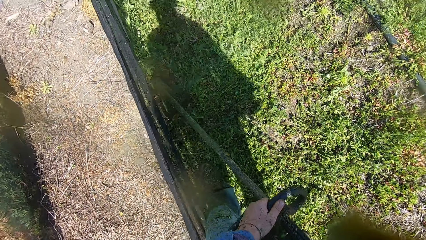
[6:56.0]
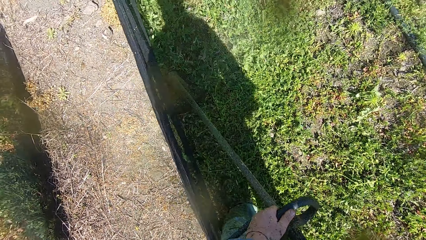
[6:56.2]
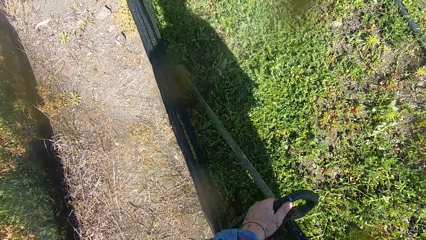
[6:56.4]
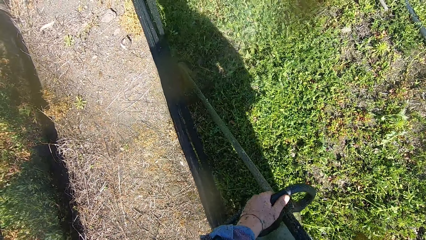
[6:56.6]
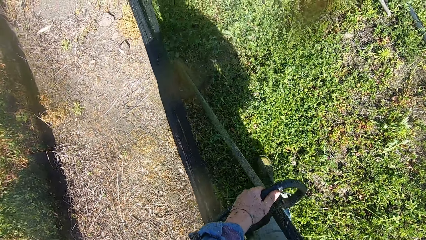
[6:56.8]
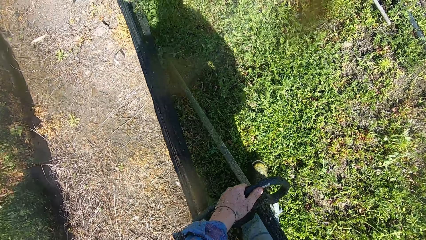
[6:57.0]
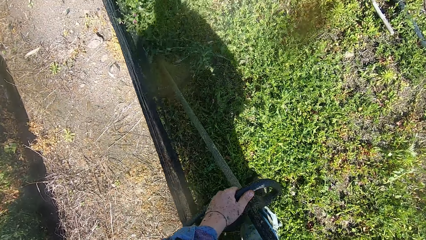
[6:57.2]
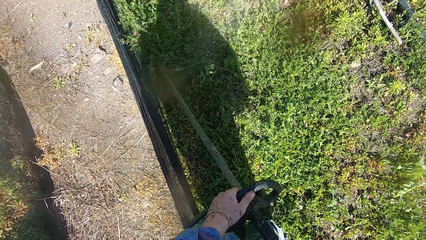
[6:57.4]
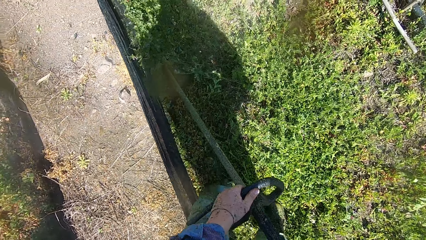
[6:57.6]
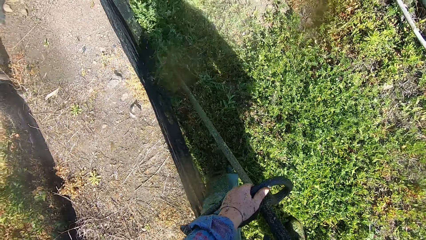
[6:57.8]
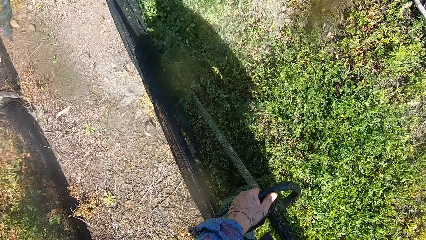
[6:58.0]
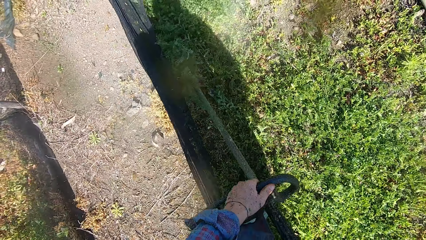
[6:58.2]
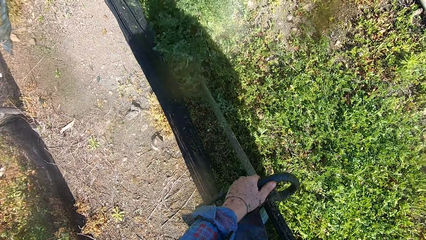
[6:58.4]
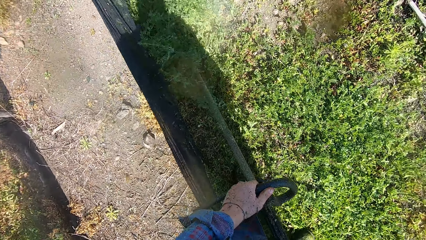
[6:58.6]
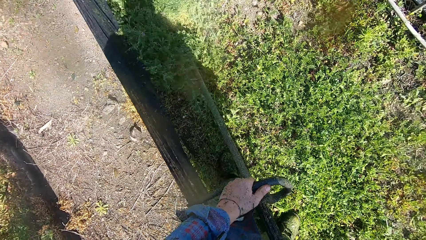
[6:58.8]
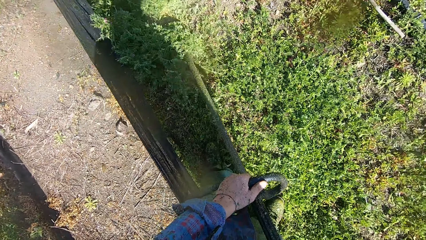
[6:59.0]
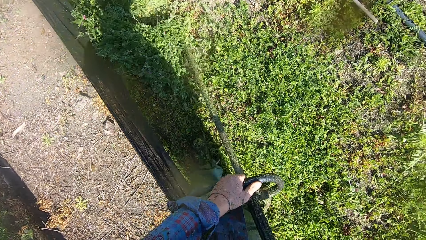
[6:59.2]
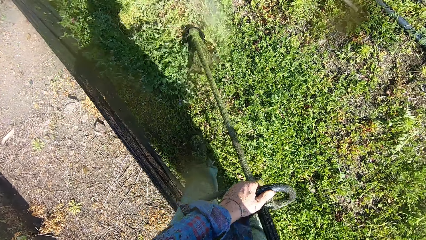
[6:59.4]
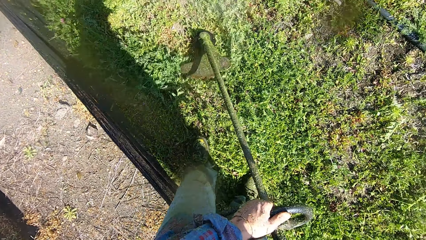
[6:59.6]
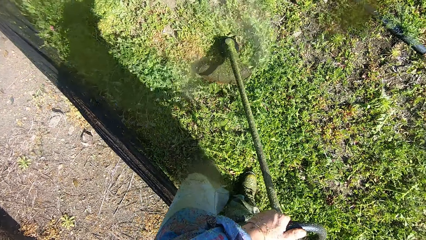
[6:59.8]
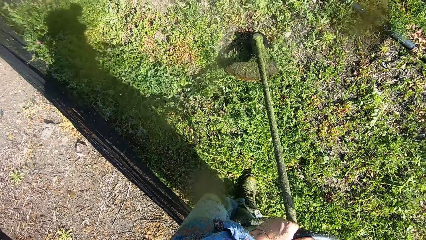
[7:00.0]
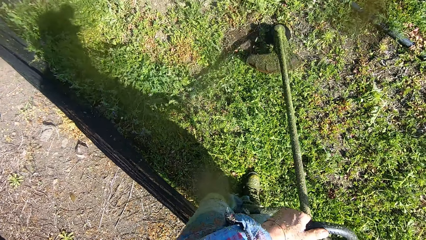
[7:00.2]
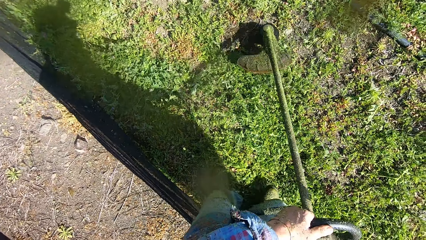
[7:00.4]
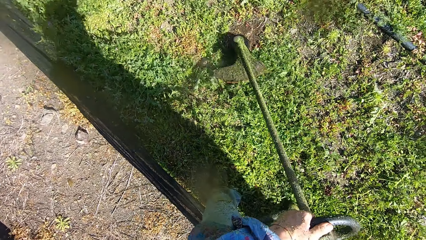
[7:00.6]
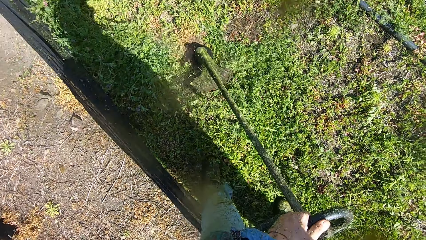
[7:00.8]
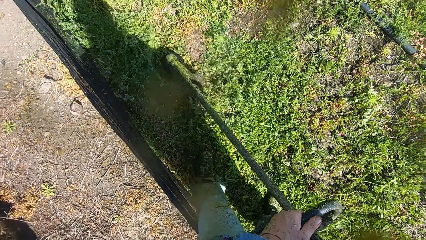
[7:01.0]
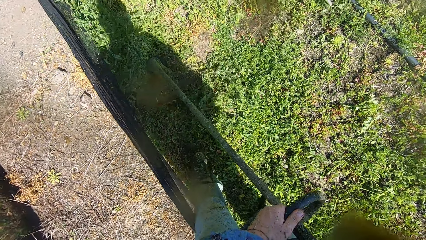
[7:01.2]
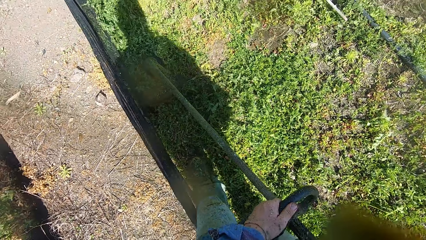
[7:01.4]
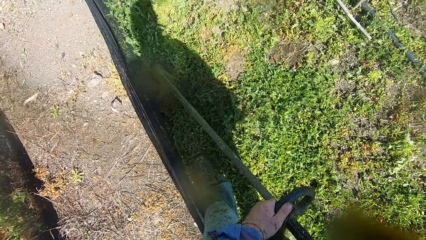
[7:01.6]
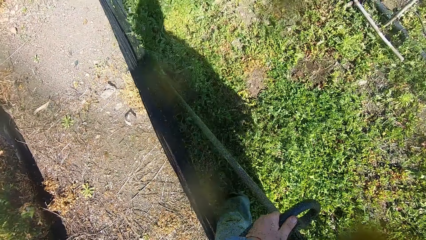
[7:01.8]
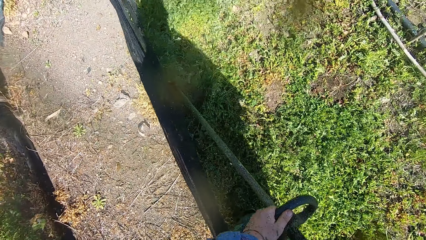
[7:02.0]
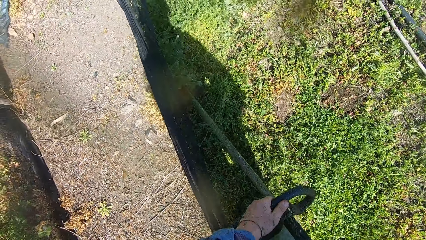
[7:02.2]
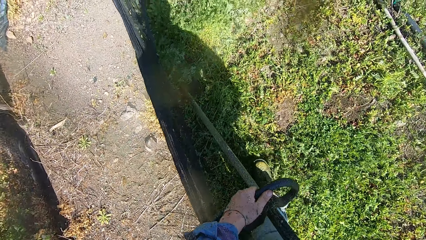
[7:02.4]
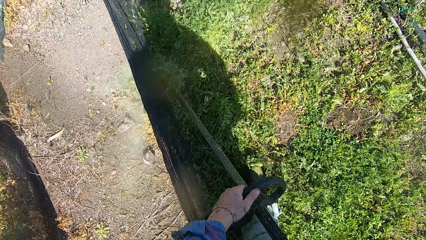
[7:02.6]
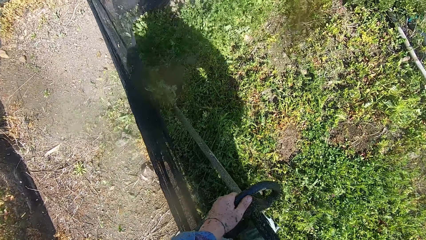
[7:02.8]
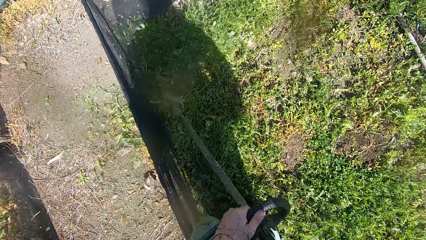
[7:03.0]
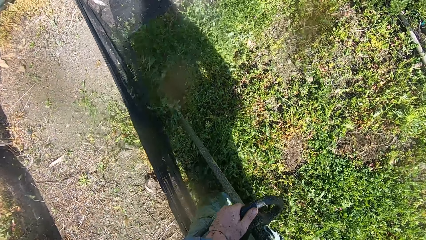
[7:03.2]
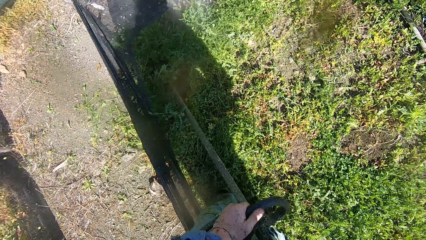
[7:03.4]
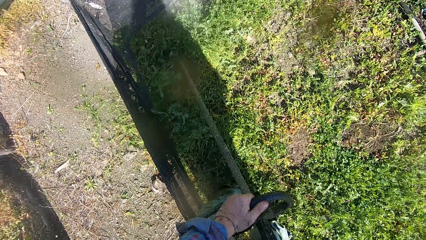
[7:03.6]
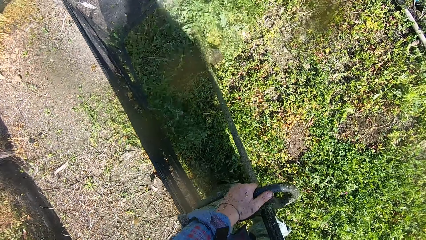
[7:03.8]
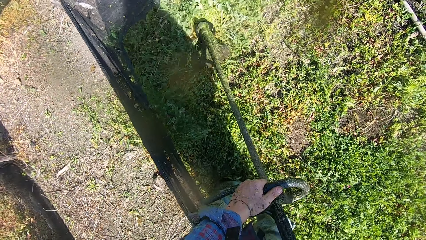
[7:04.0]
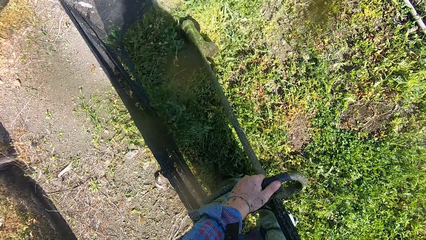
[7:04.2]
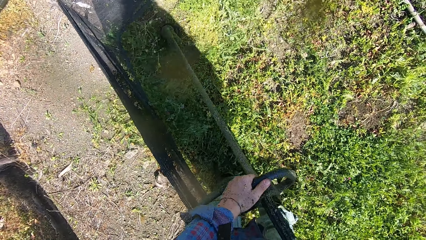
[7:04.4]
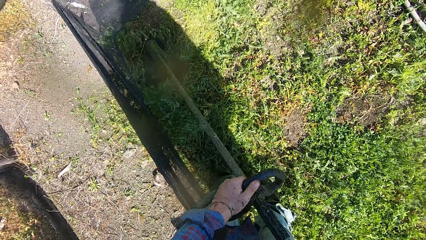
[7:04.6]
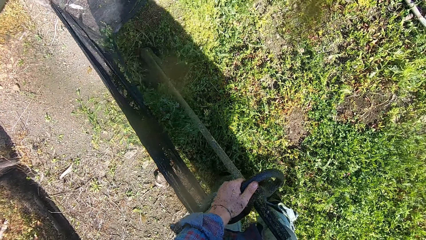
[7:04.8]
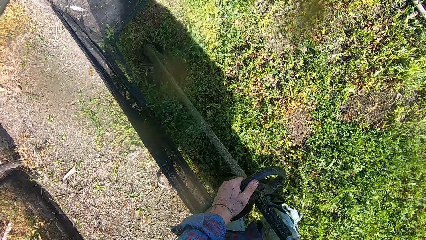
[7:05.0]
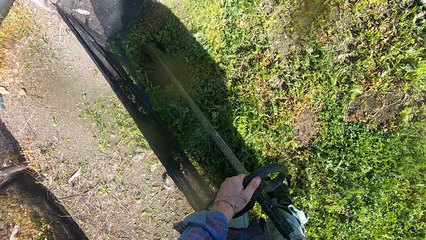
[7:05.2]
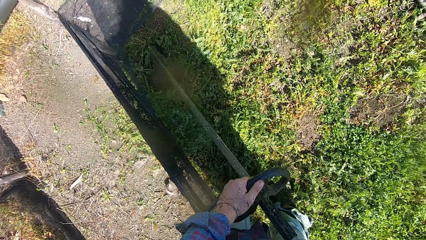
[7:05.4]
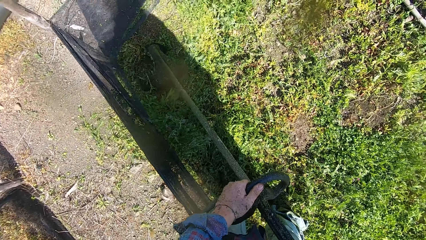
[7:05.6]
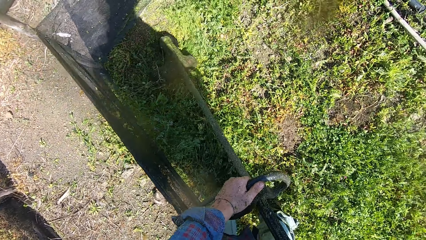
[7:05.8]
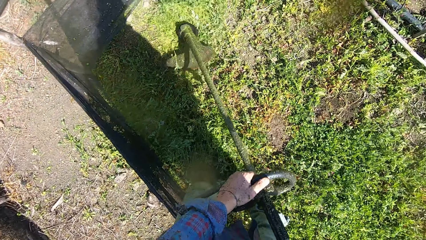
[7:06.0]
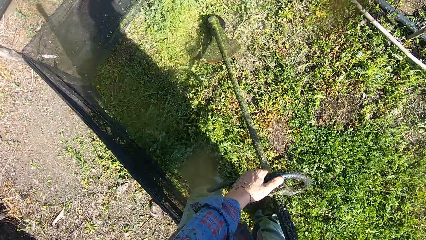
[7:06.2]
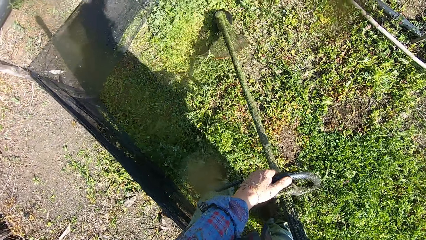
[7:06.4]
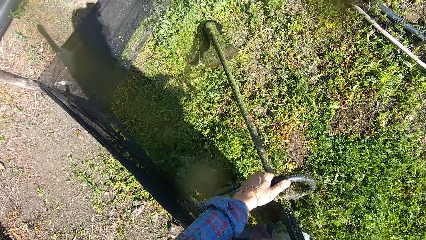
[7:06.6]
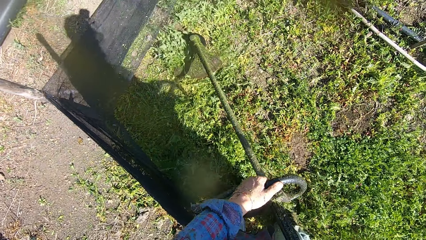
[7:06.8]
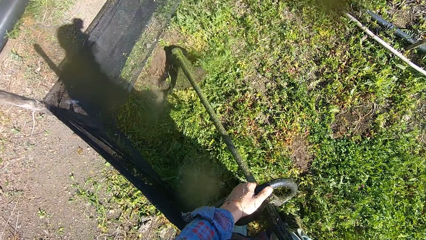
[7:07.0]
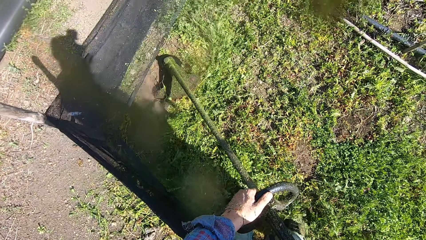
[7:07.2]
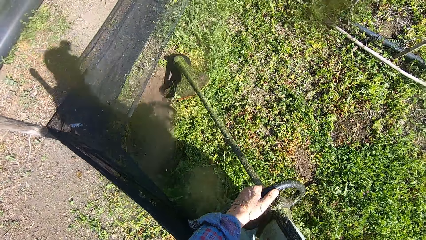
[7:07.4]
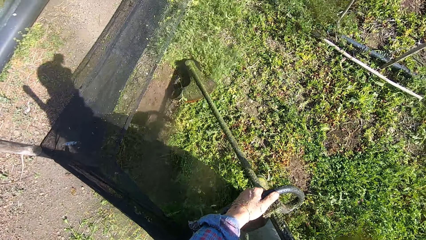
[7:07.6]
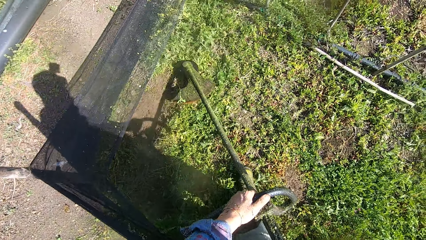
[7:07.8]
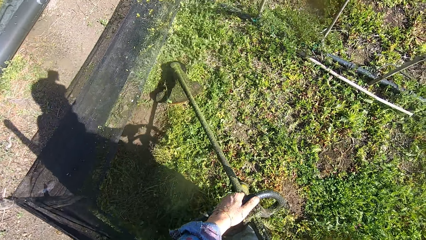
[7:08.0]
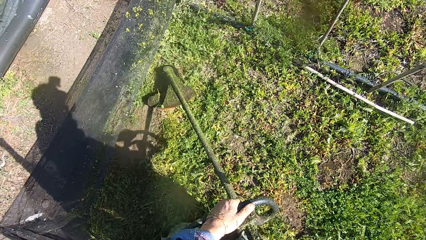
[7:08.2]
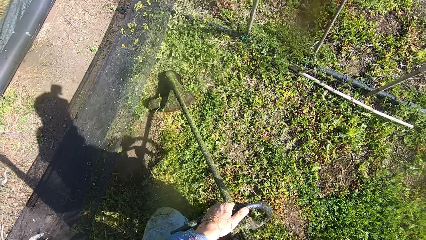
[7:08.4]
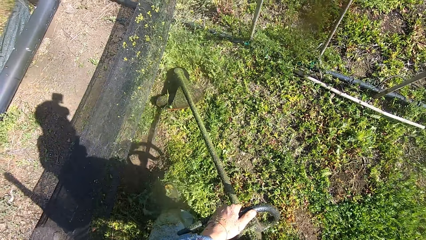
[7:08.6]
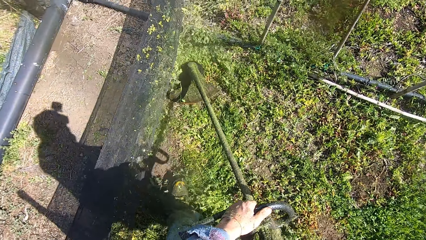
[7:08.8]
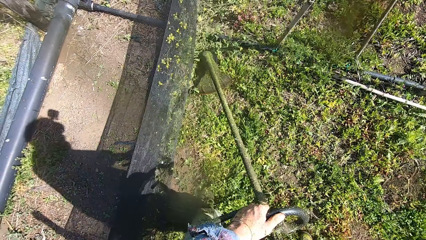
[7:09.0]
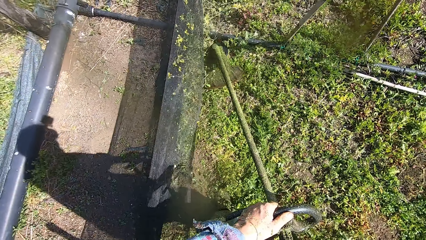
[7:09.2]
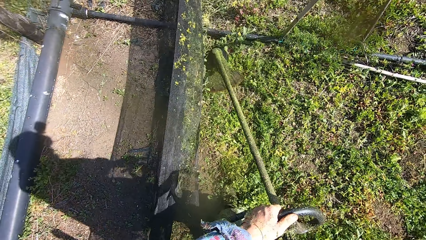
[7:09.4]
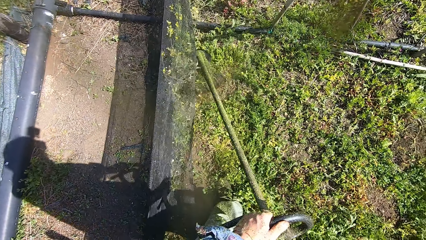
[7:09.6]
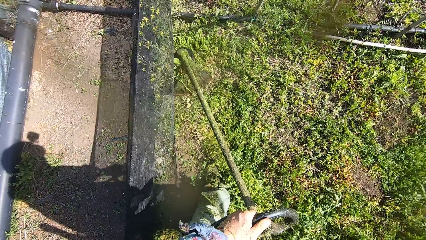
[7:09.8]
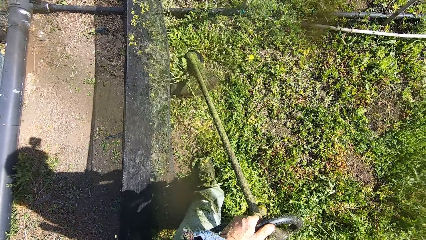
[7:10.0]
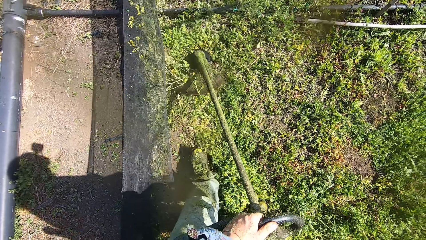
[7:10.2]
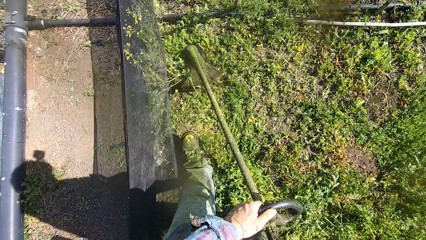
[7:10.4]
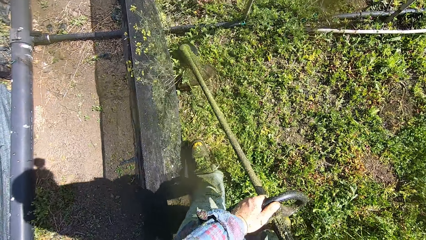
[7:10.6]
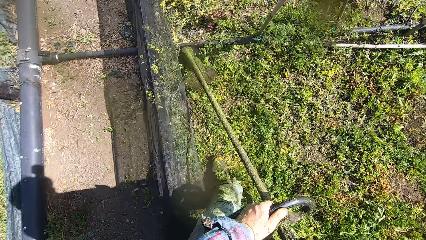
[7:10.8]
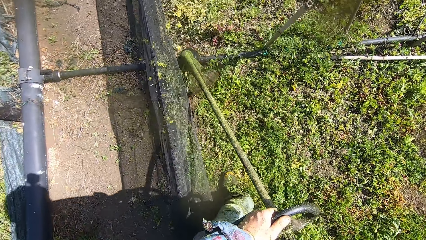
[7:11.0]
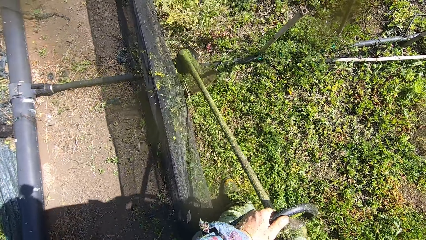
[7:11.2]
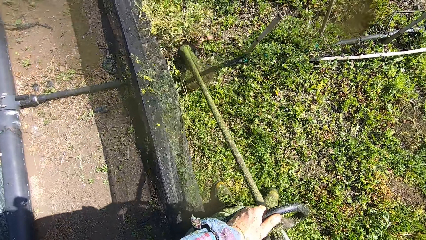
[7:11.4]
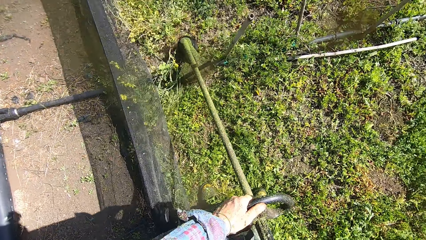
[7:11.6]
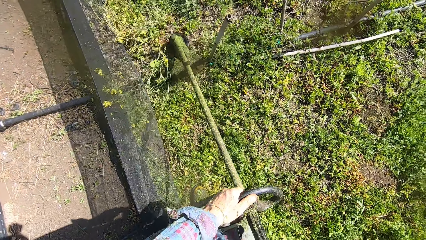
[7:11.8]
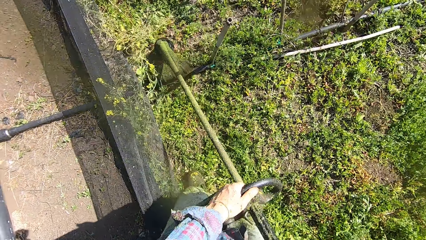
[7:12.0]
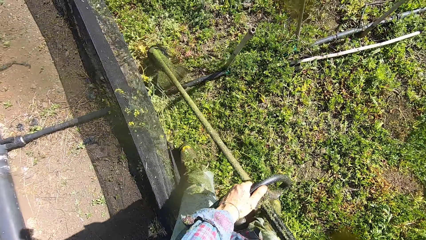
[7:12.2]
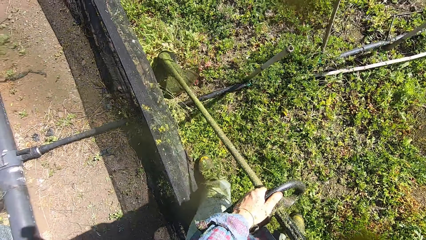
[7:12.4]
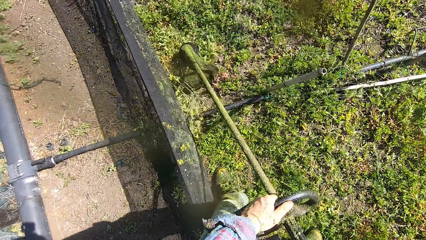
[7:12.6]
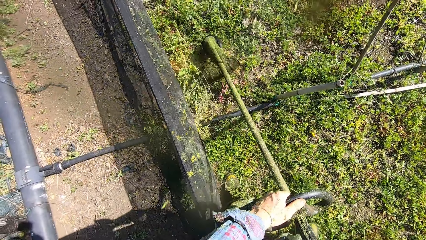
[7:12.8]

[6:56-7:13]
The camera wearer walks along the fence. They cut grass with a brush cutter. They walk along the fence. They cut grass with the brush cutter. They walk on the grass. They cut grass with the brush cutter. They move the grass trimmer over a pipe.
